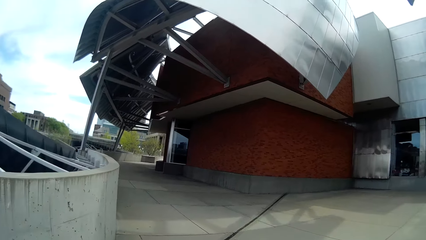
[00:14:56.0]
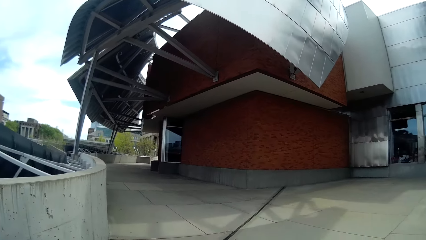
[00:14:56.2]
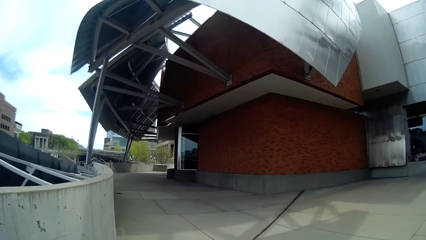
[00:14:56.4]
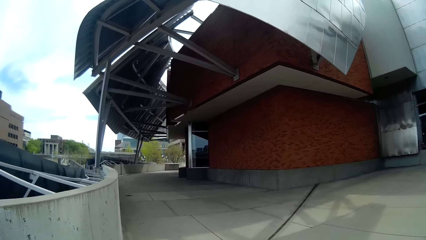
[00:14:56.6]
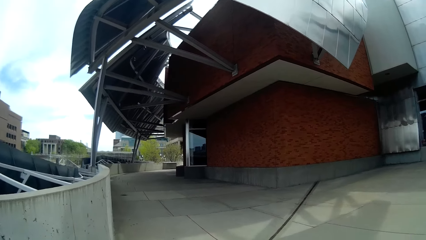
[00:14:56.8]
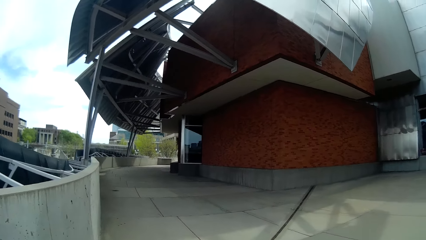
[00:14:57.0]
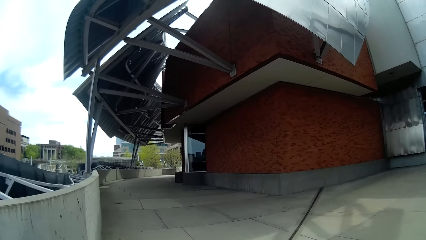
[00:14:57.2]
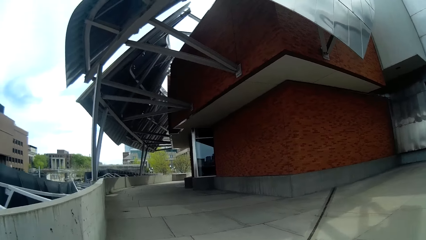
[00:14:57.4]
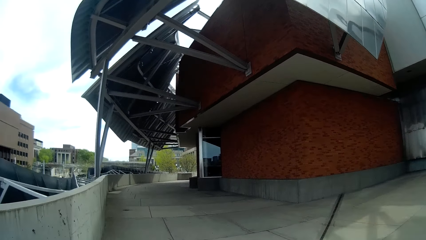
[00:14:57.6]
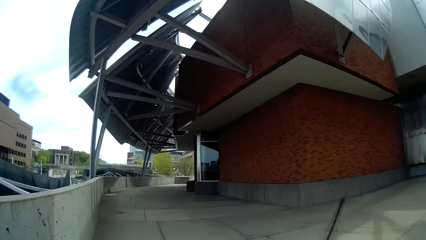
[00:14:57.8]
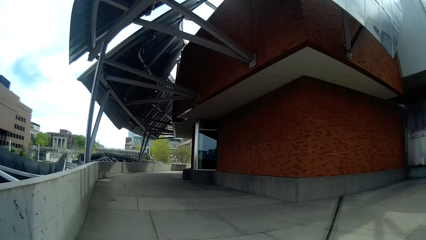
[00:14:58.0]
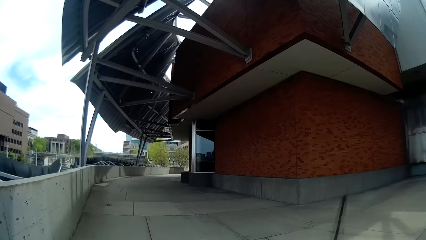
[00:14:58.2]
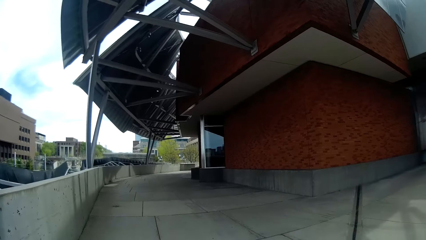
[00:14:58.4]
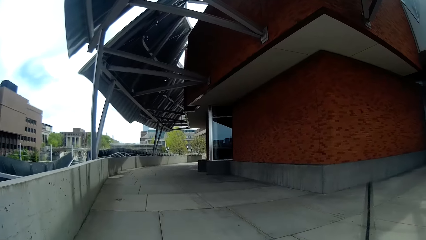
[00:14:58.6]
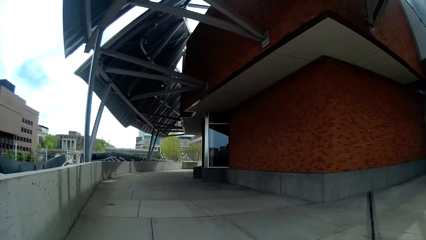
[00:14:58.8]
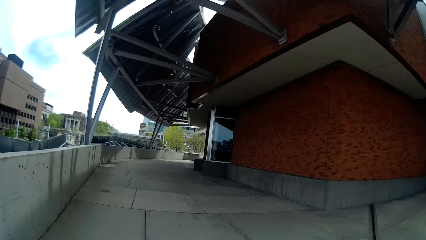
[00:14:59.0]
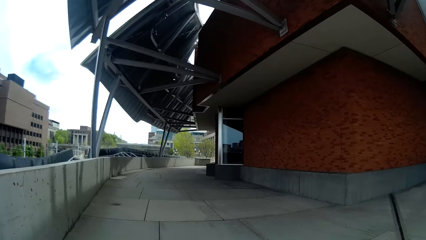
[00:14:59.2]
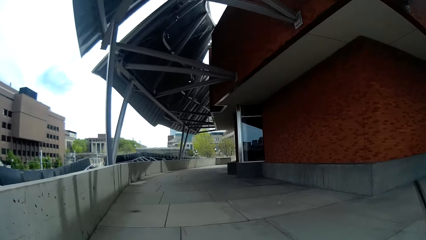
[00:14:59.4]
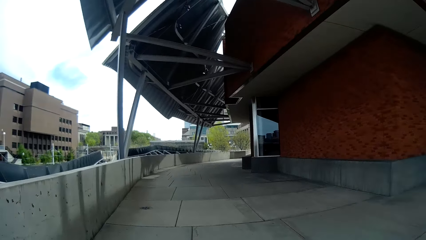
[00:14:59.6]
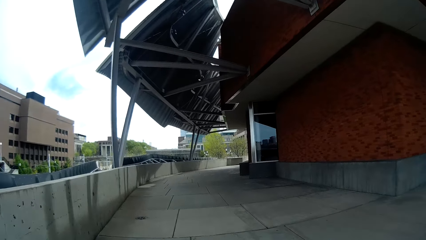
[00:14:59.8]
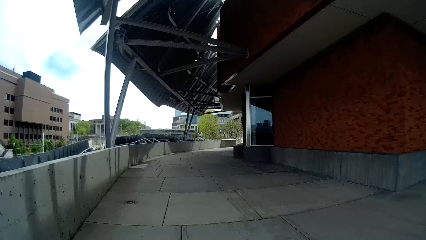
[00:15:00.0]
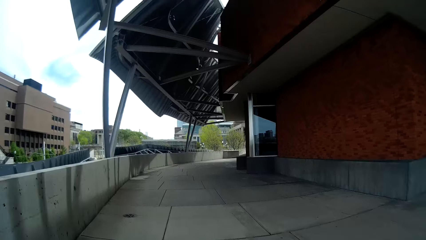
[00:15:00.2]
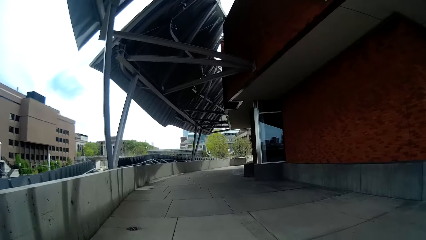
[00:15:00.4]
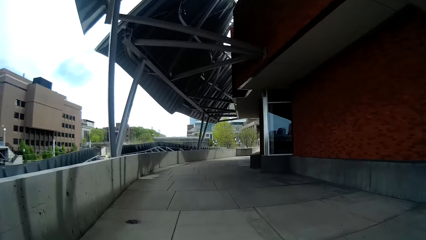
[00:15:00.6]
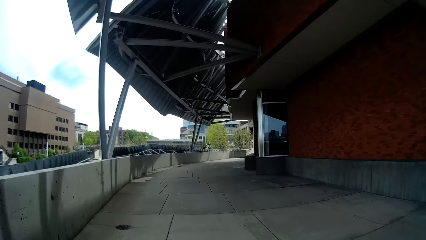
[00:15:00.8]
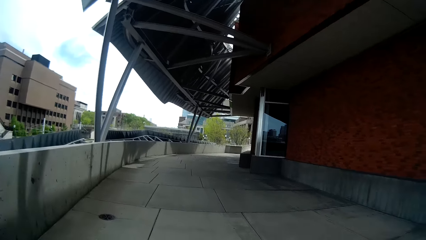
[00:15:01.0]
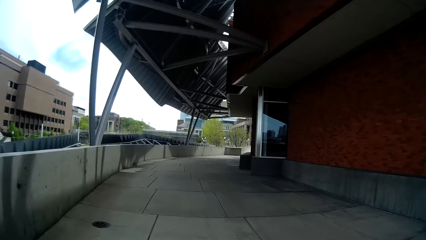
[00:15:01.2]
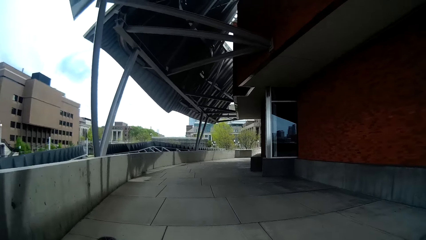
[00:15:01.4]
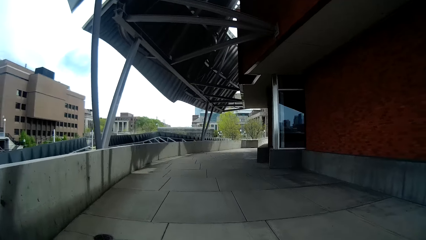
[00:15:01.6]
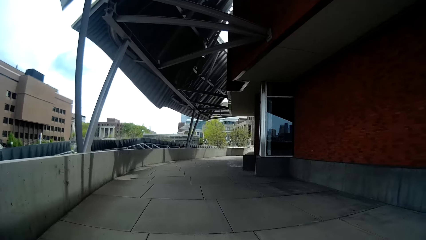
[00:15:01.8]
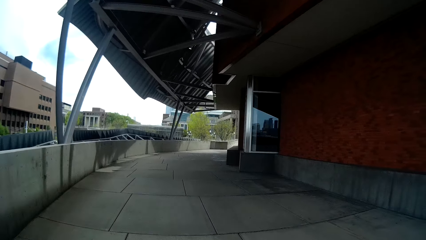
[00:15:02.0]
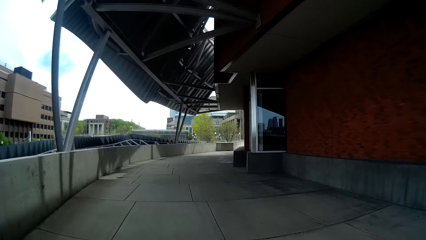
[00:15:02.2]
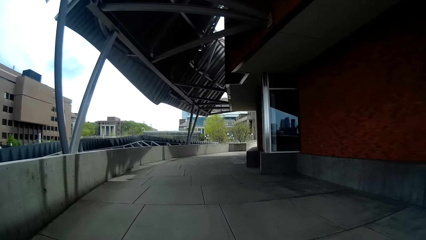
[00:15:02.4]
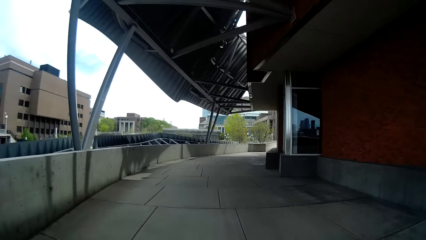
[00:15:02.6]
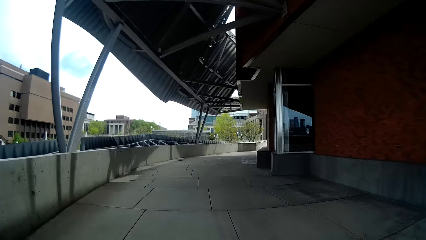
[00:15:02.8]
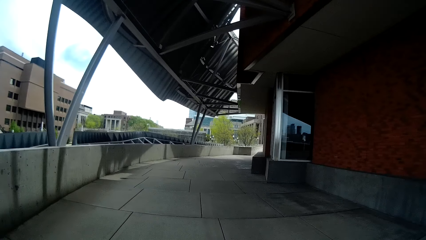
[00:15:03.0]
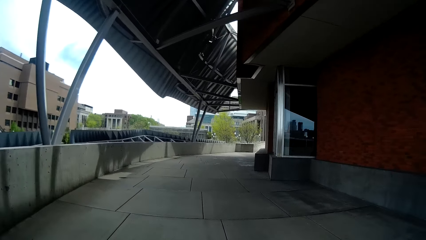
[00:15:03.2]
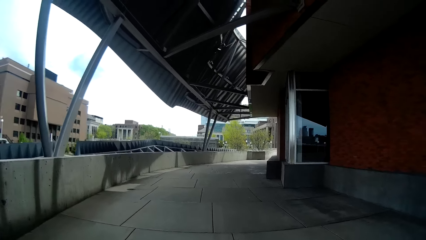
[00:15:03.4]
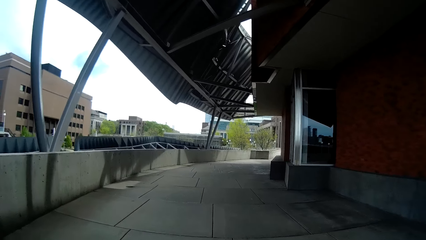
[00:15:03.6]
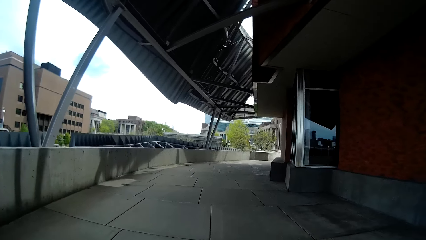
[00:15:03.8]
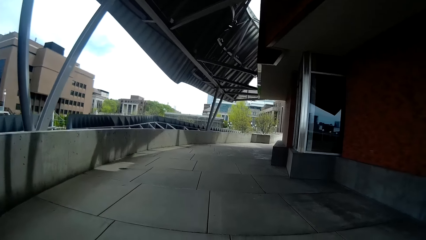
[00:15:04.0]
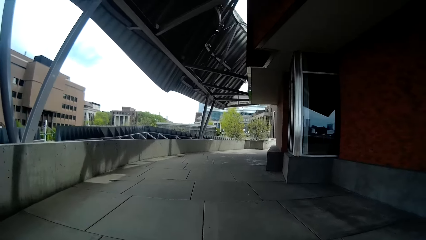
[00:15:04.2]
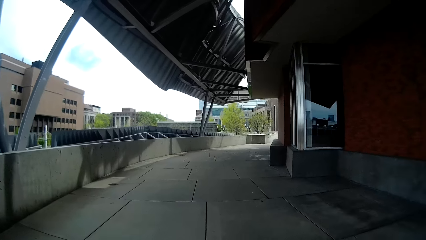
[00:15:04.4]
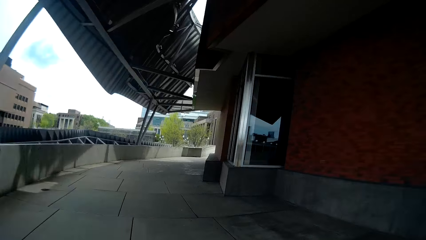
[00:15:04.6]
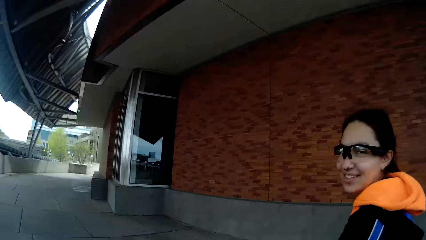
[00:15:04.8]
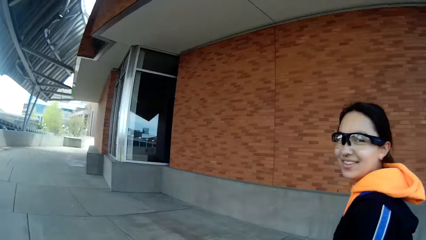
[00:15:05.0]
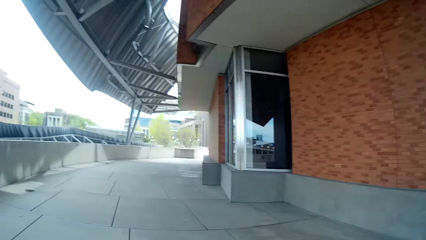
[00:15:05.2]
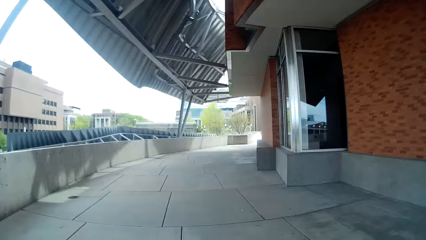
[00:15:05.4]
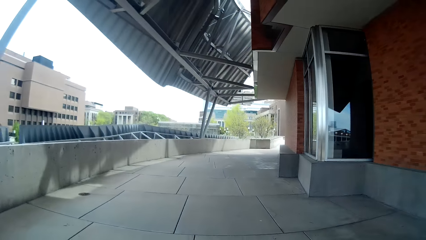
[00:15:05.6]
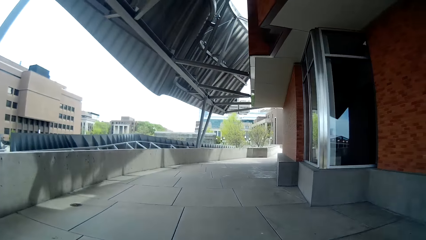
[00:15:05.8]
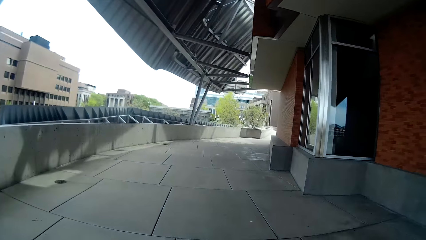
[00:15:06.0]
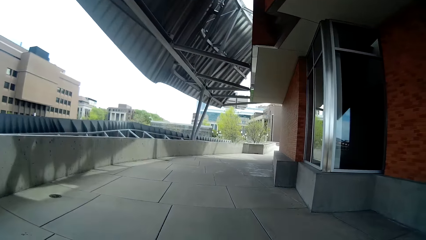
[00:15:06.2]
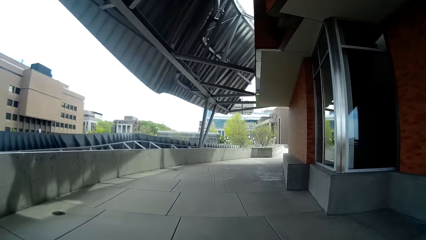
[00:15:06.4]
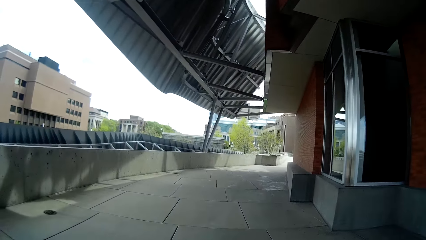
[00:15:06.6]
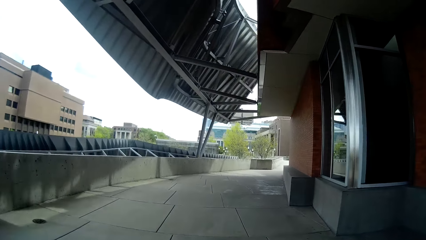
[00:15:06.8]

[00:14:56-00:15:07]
The woman converses with the camera wearer. The camera wearer walks under a shade.

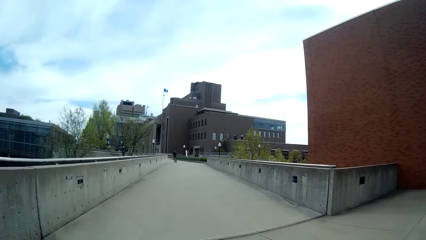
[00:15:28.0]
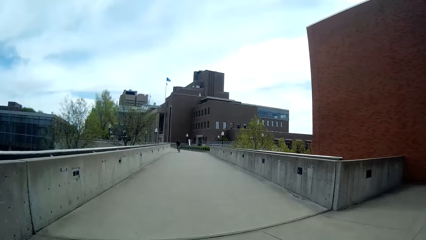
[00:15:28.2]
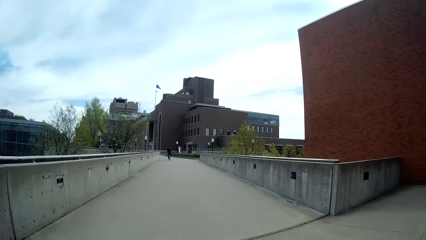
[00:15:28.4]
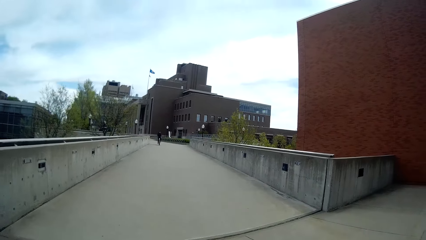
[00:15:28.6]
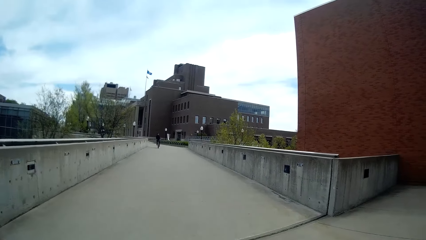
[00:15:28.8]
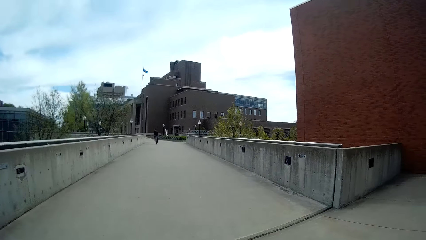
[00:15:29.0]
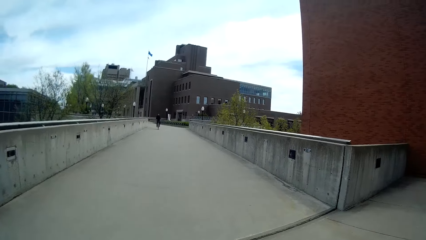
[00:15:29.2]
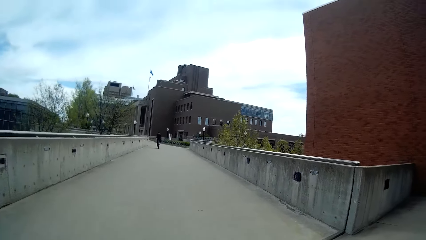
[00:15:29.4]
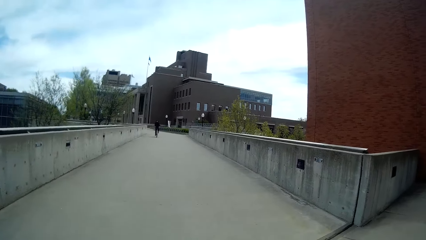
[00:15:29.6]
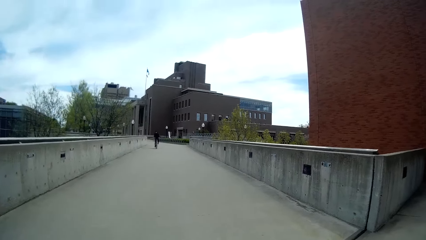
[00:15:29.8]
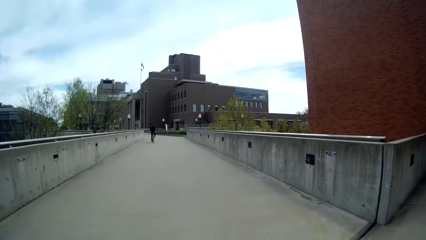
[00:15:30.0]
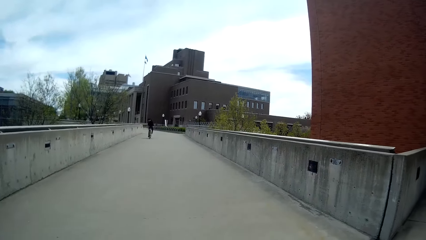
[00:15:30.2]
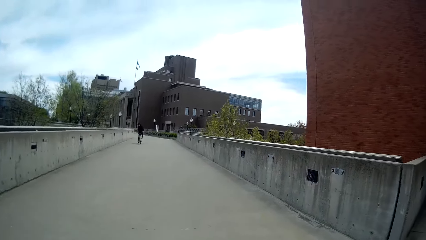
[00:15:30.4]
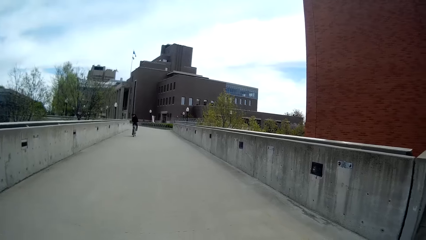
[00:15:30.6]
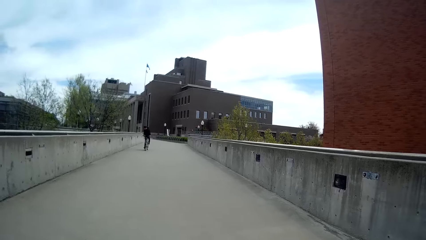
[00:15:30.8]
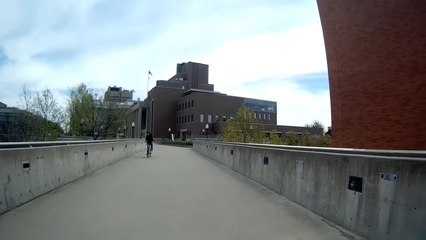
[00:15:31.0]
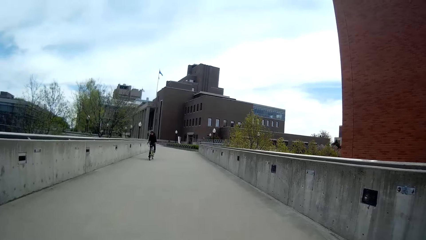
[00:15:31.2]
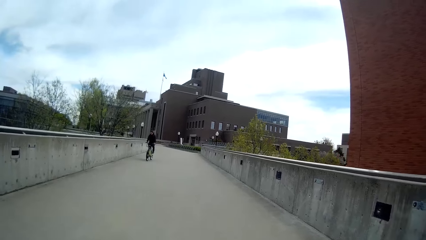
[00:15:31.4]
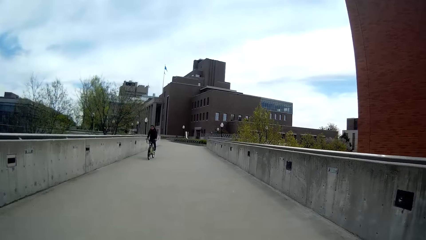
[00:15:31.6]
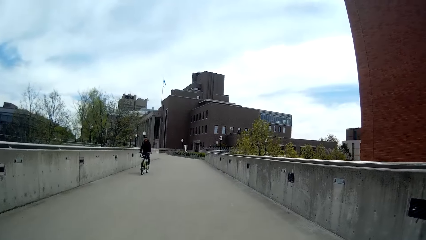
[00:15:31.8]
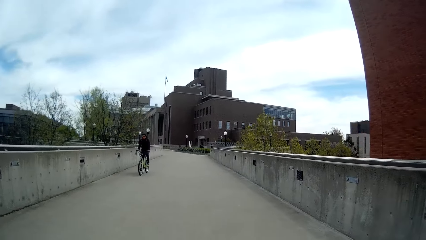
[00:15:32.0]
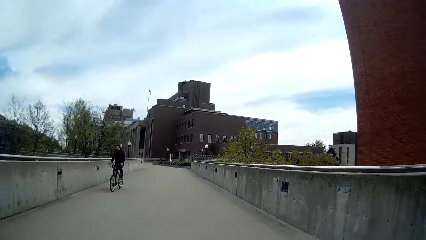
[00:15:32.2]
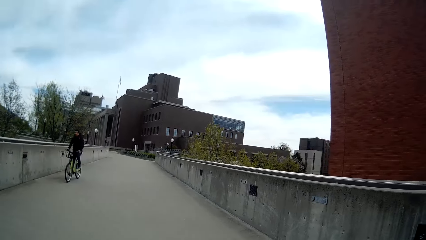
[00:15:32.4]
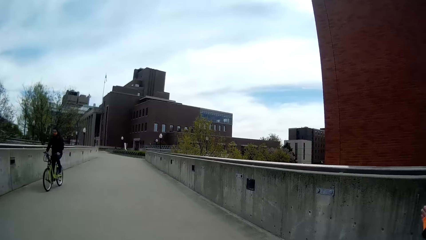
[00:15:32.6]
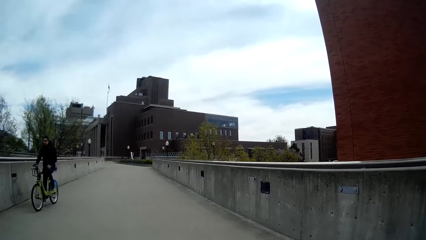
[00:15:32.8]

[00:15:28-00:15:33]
The camera wearer walks through a bridge.
